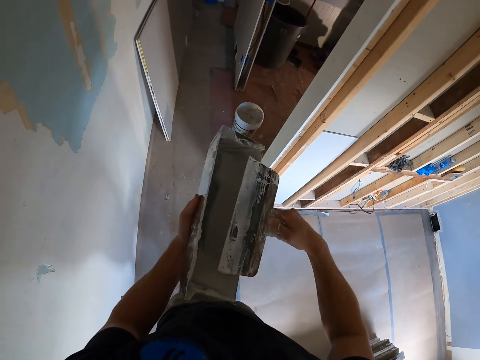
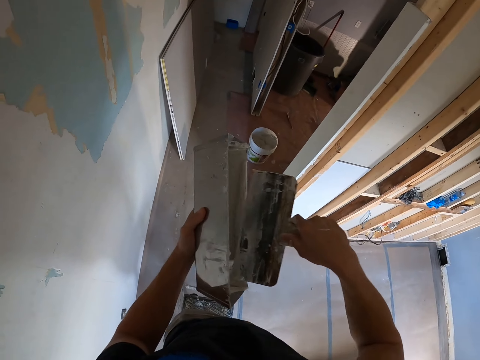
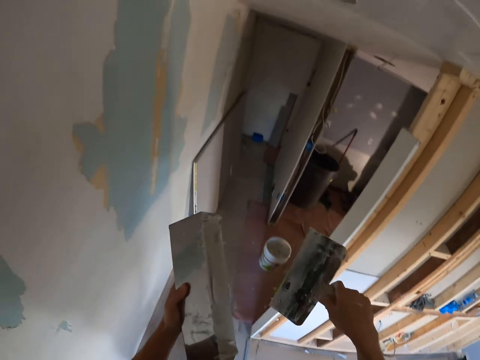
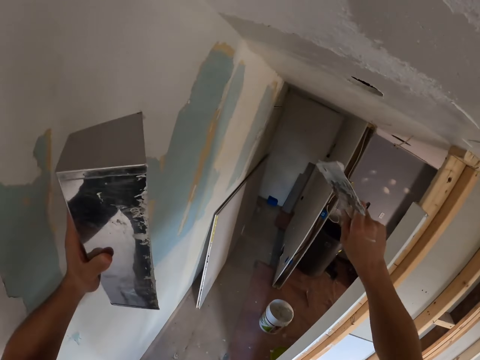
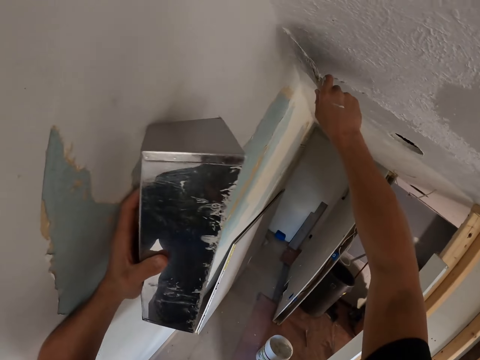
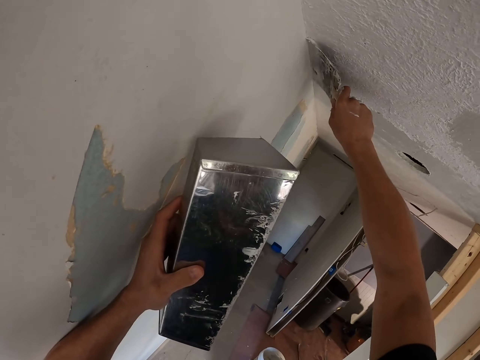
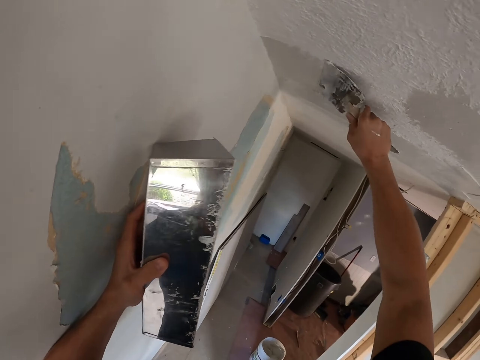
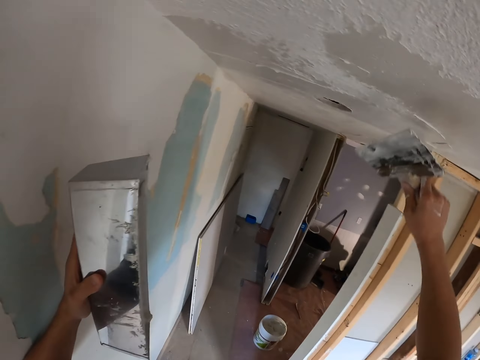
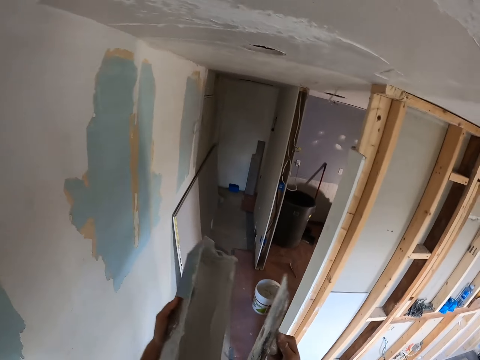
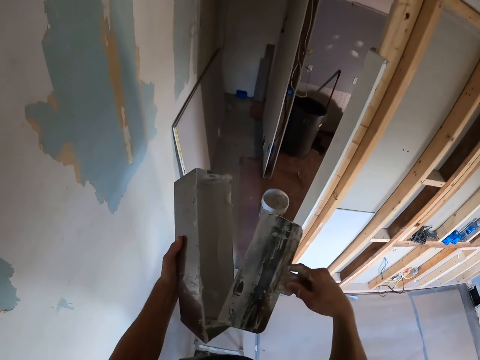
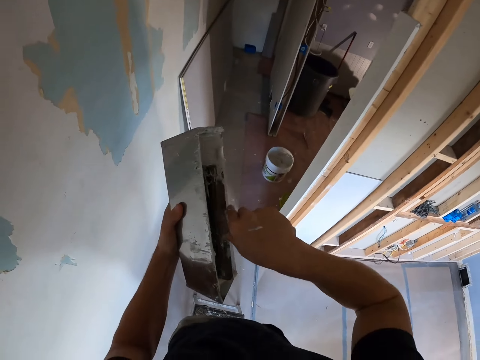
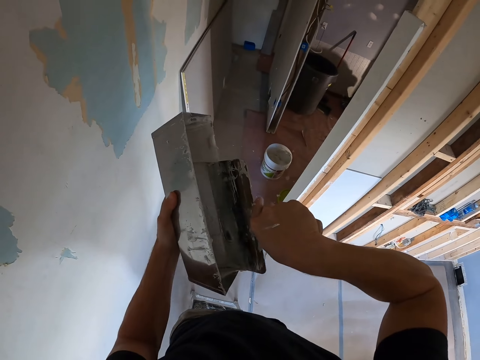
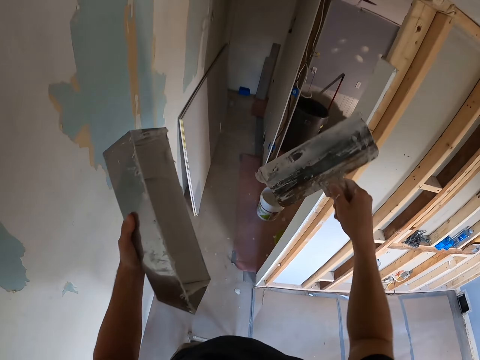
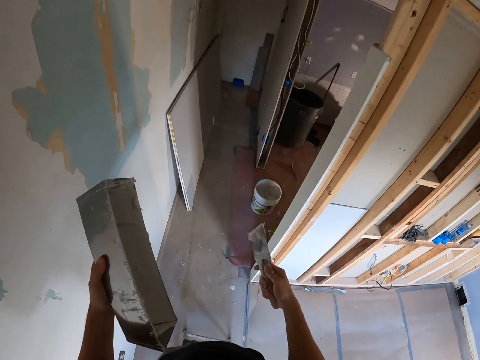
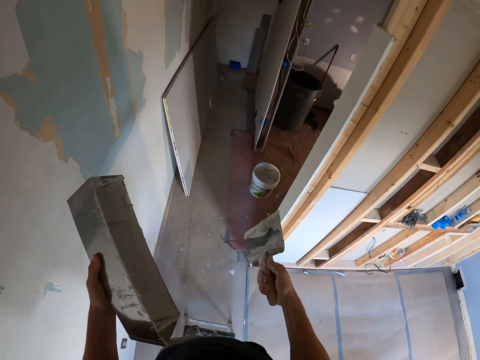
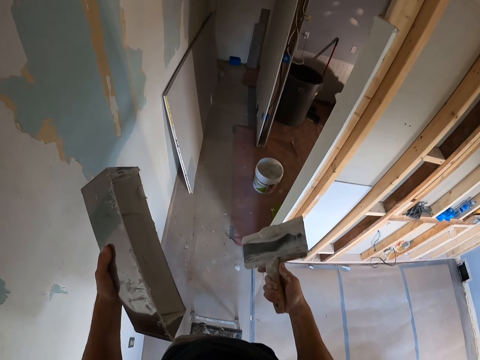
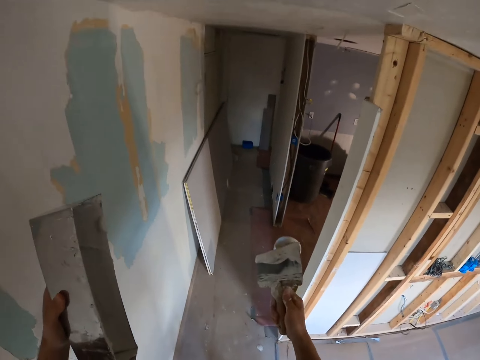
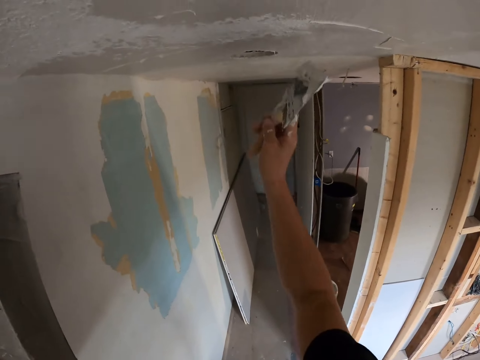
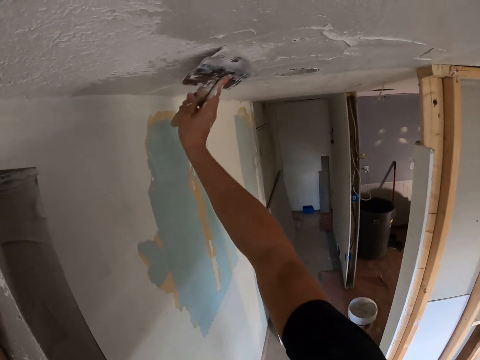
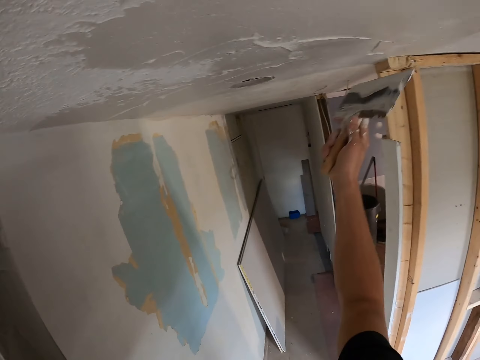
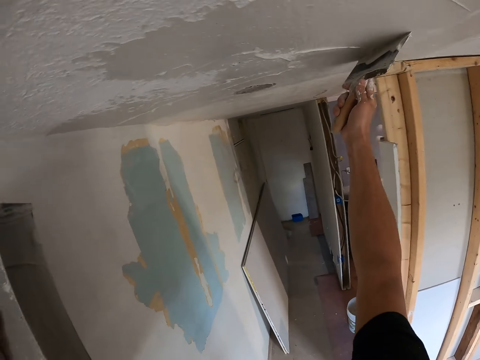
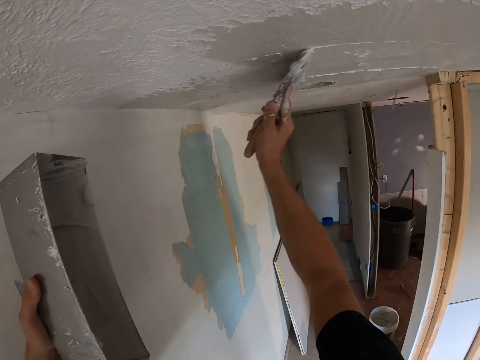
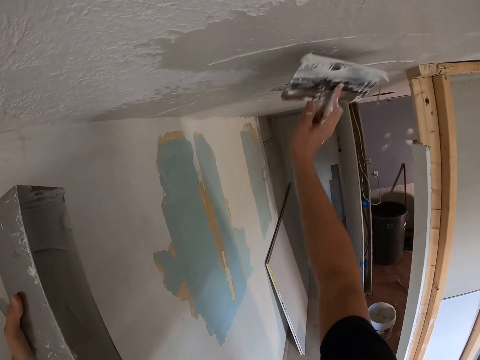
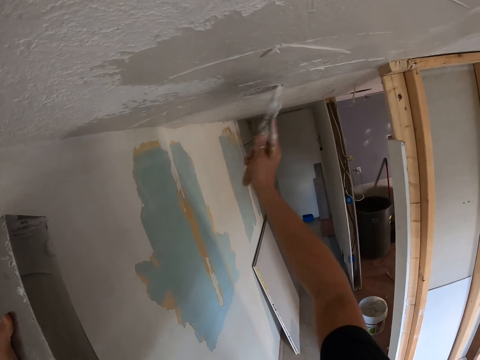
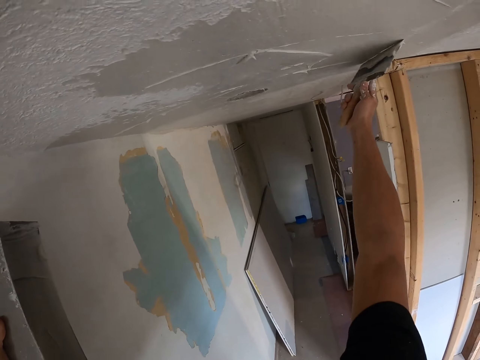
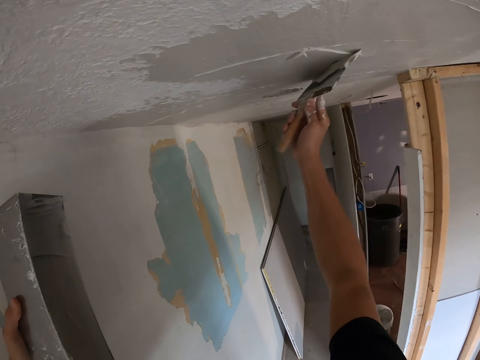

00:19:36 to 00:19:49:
The camera wearer adjusts the paint. They rub the paint scraper on the container. They pick paint from the container. They paint the ceiling. They adjust the paint. They pick paint from the container. They adjust the paint in the painting tool. They paint the ceiling.

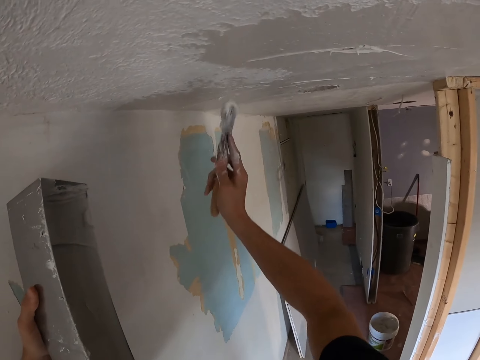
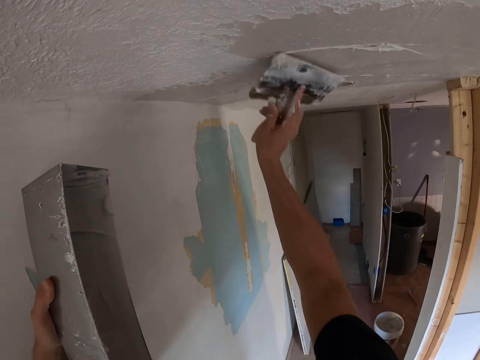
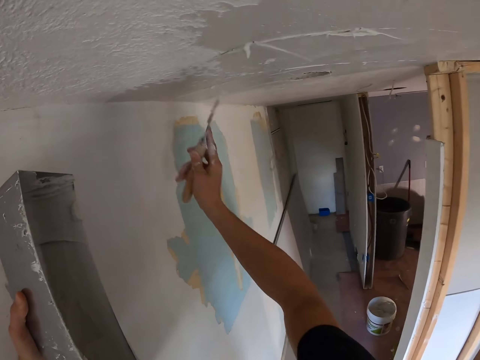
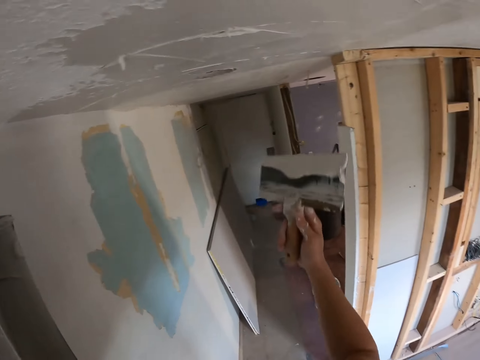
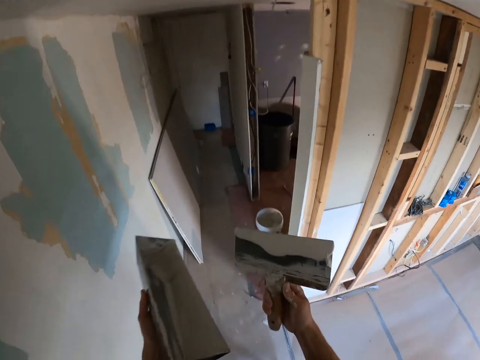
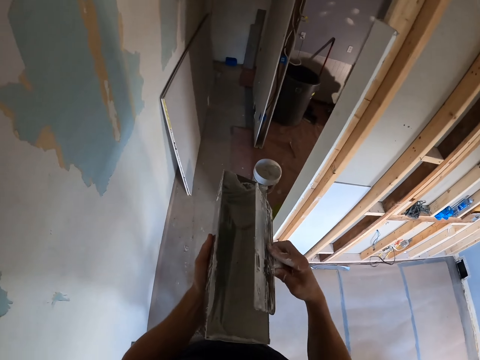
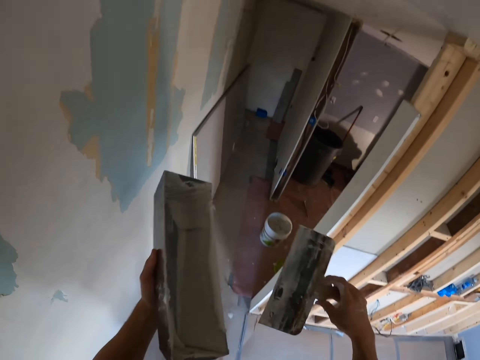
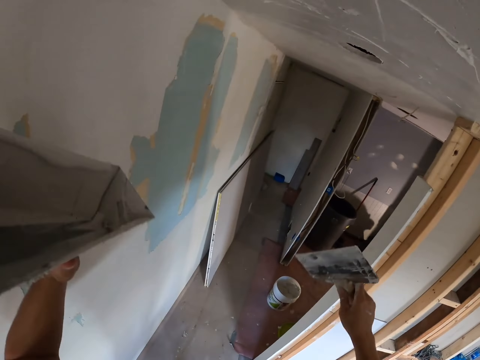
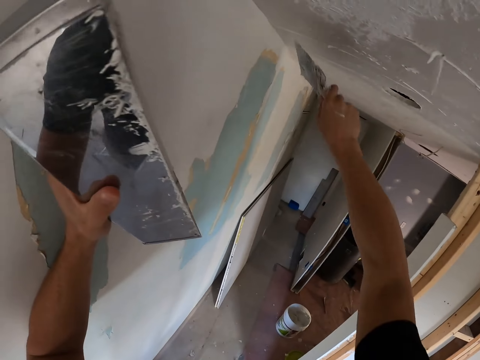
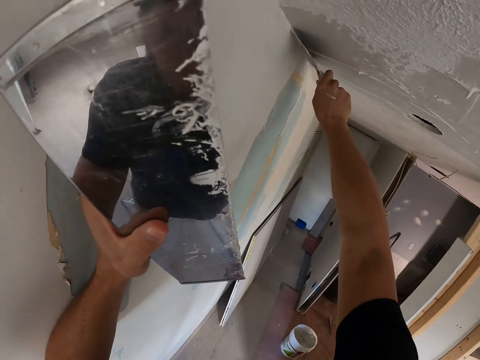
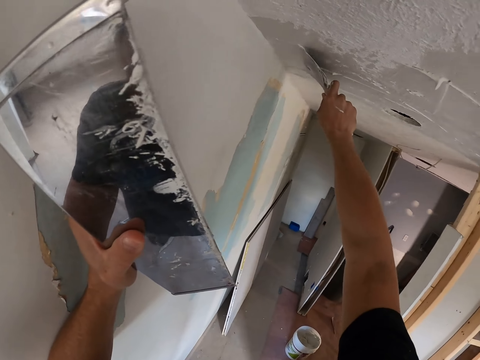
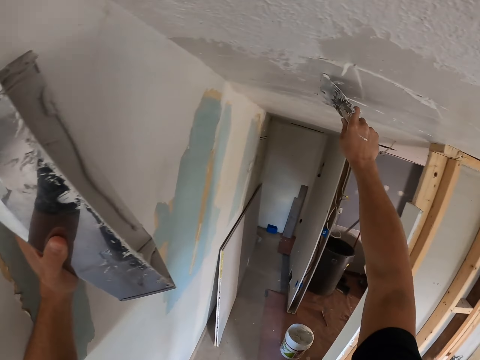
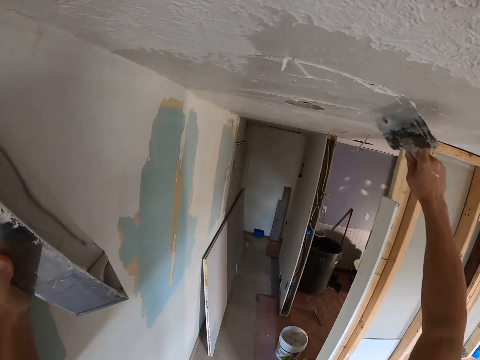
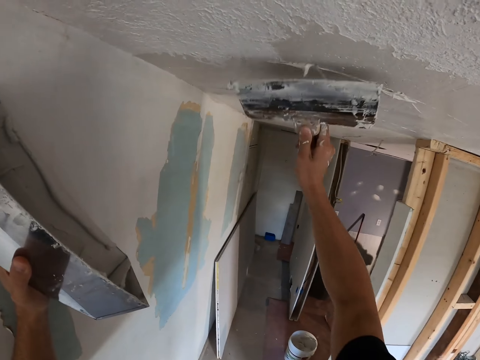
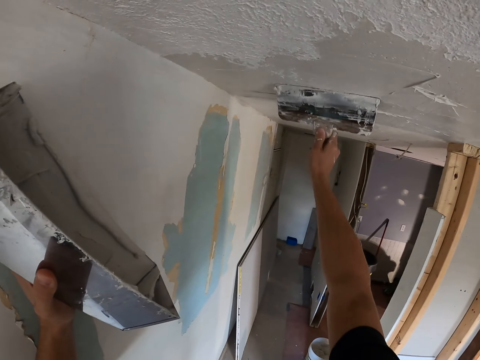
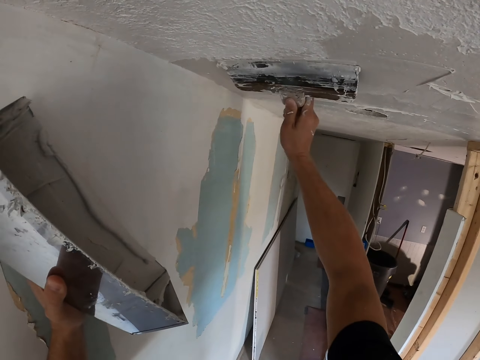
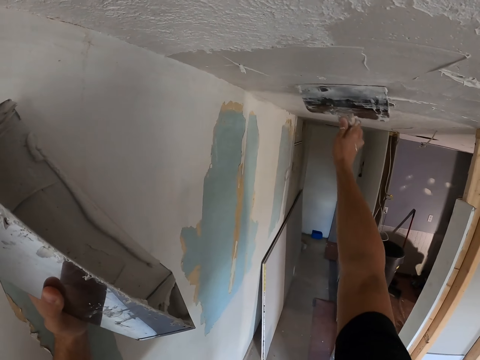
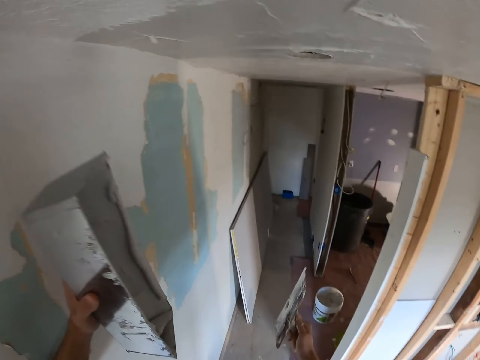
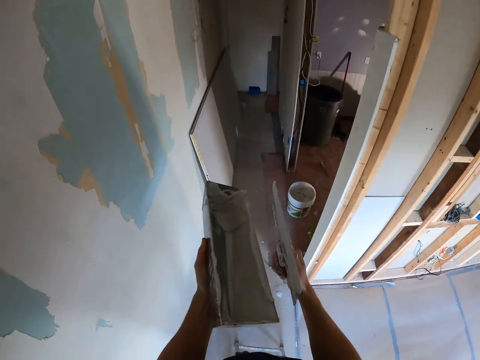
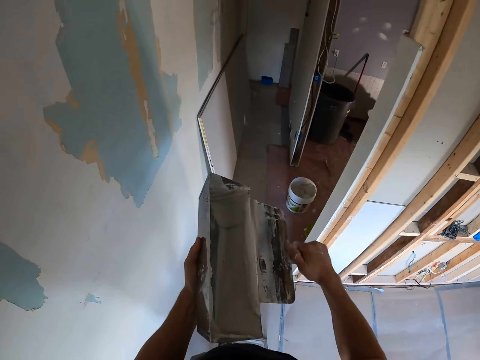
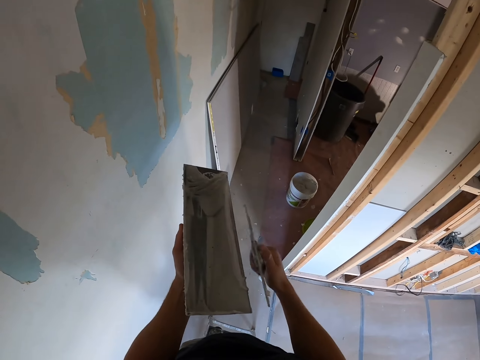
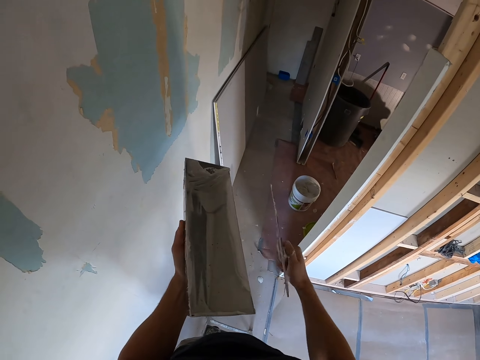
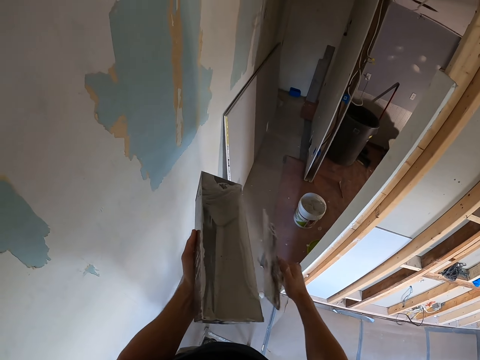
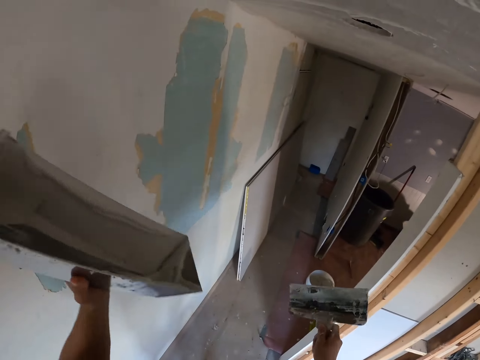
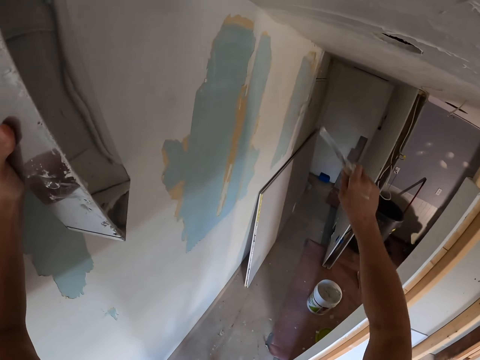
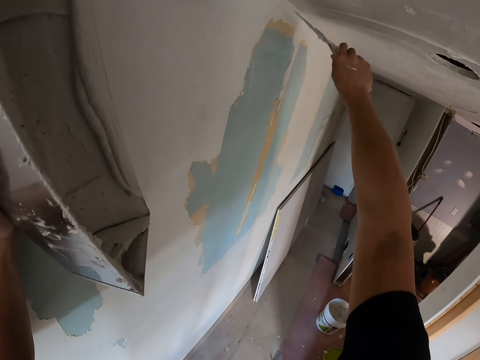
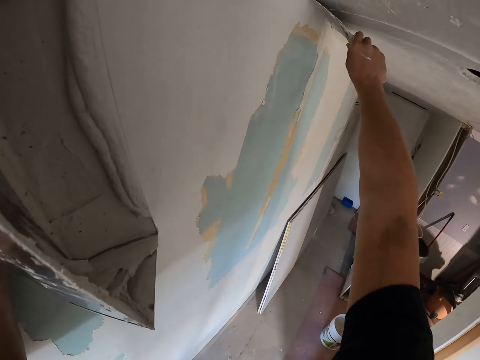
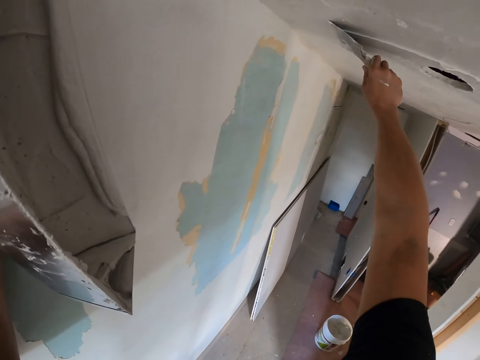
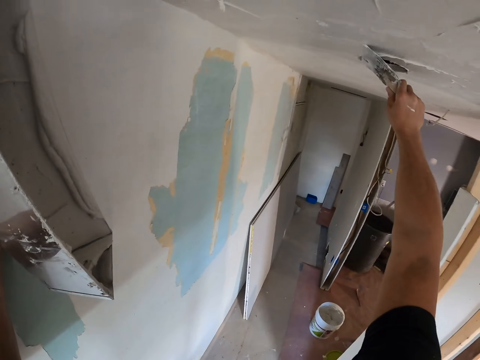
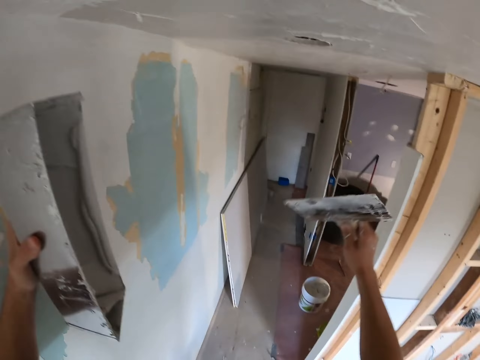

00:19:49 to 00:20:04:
The camera wearer adjusts the paint. They rub the paint scraper on the container. They paint the ceiling. They adjust the paint. They rub the paint scraper on the container. They lift a paint tin. They paint the ceiling. They collect the remaining paint.
